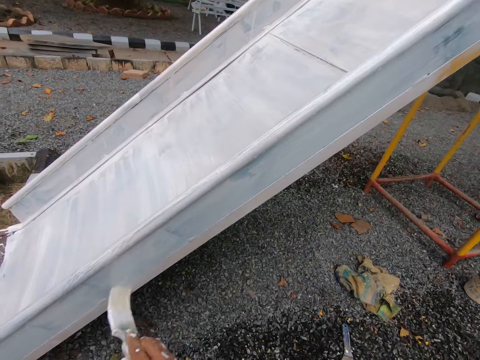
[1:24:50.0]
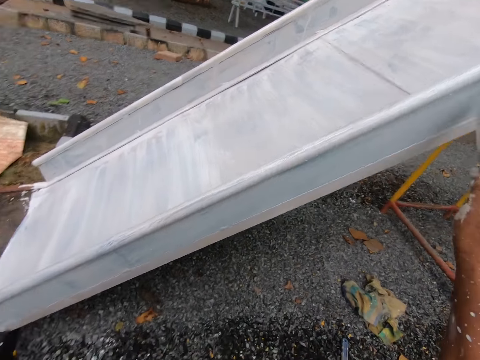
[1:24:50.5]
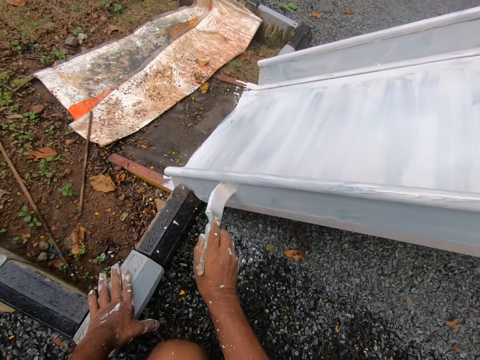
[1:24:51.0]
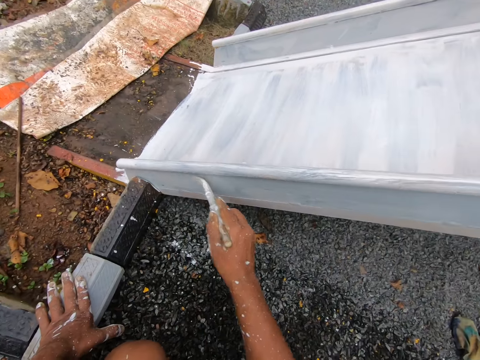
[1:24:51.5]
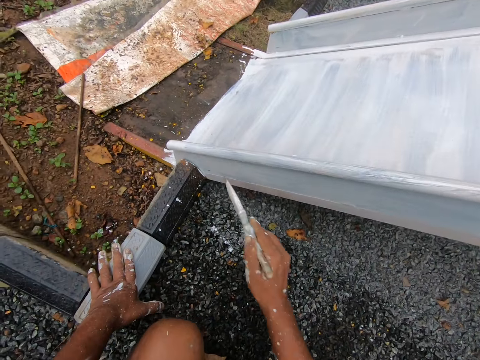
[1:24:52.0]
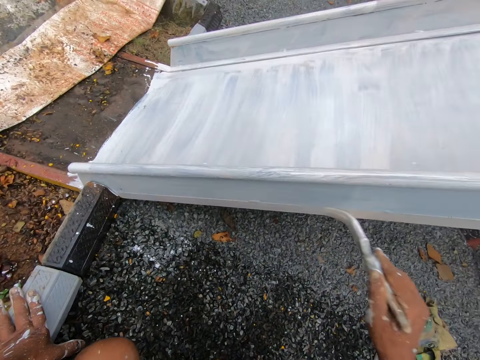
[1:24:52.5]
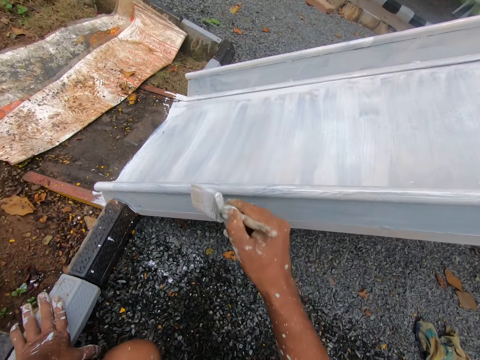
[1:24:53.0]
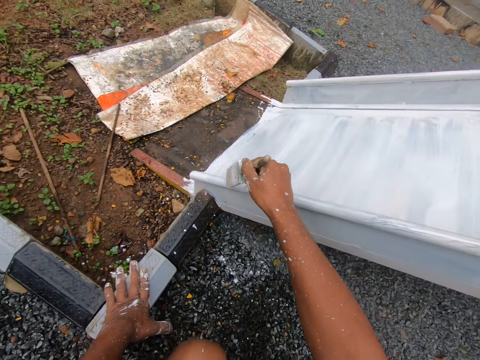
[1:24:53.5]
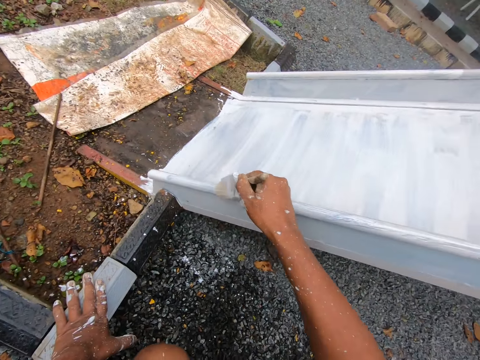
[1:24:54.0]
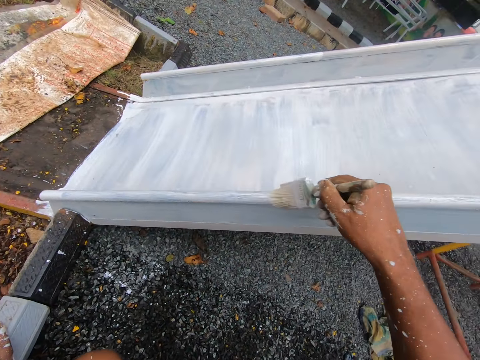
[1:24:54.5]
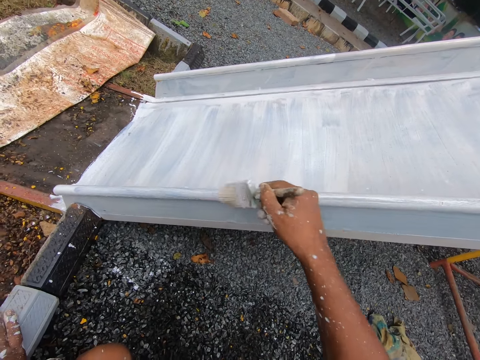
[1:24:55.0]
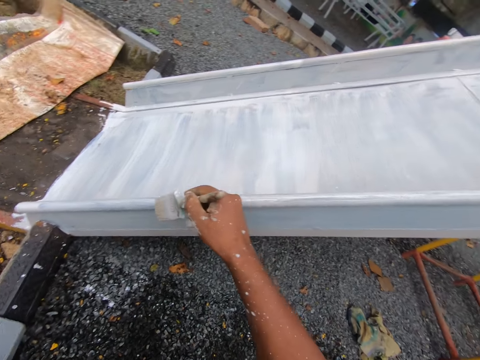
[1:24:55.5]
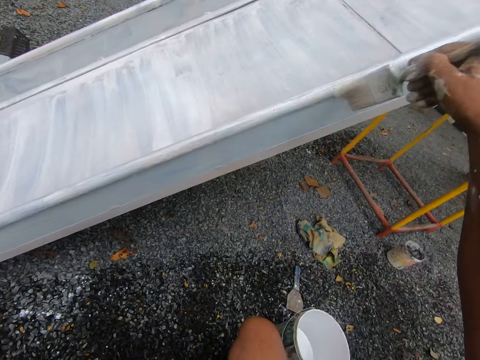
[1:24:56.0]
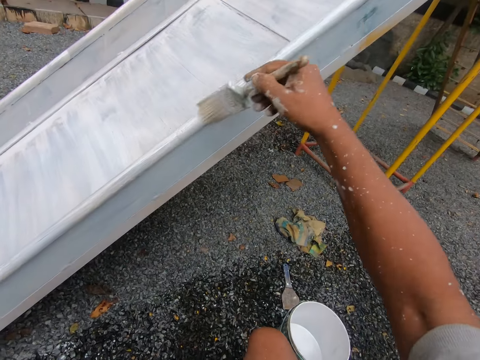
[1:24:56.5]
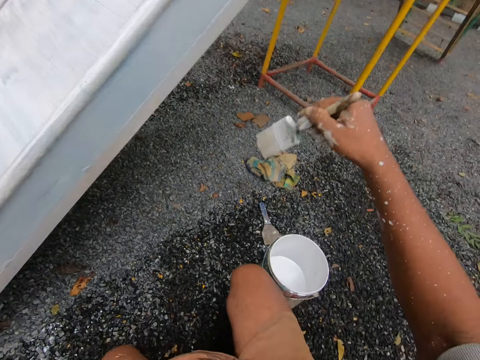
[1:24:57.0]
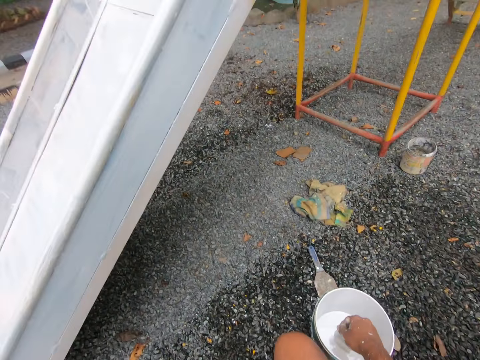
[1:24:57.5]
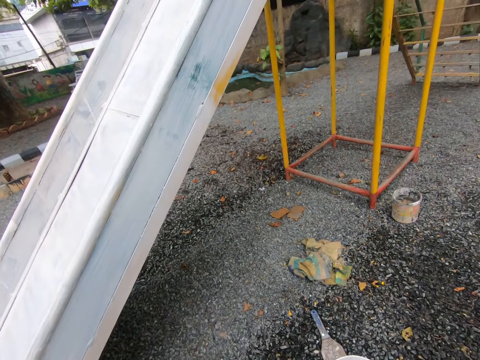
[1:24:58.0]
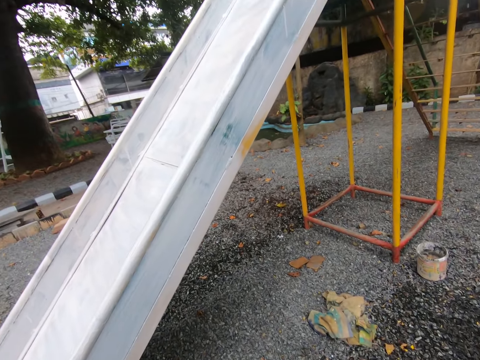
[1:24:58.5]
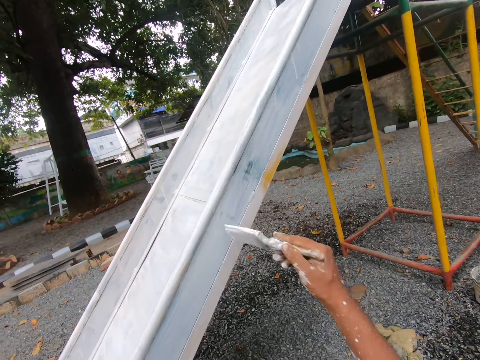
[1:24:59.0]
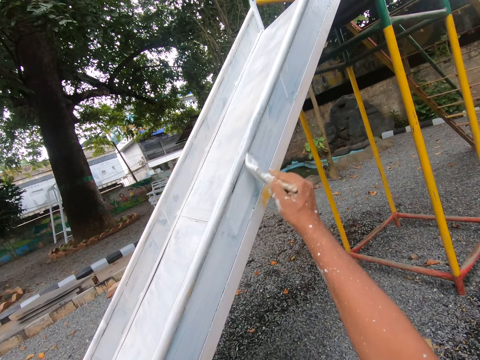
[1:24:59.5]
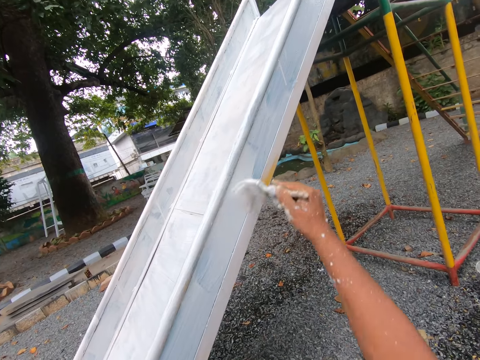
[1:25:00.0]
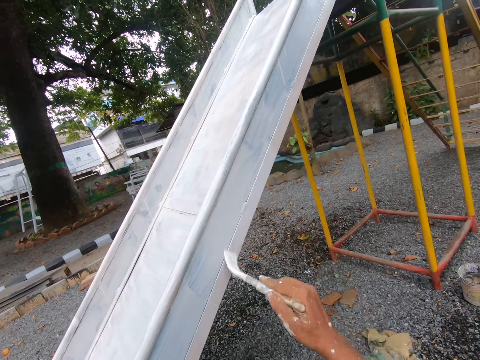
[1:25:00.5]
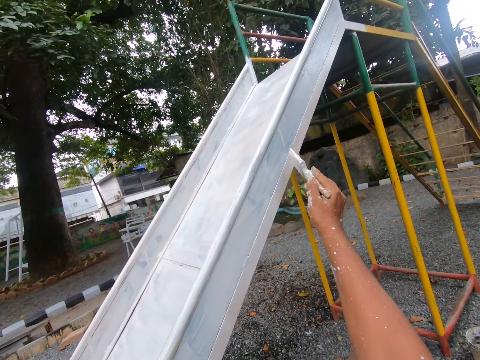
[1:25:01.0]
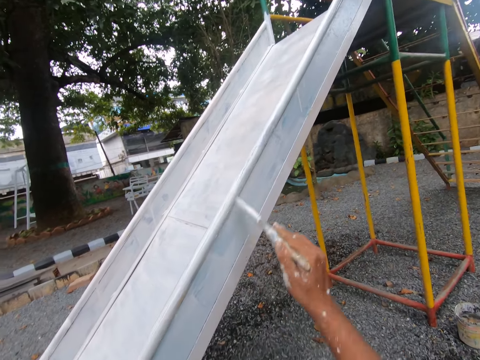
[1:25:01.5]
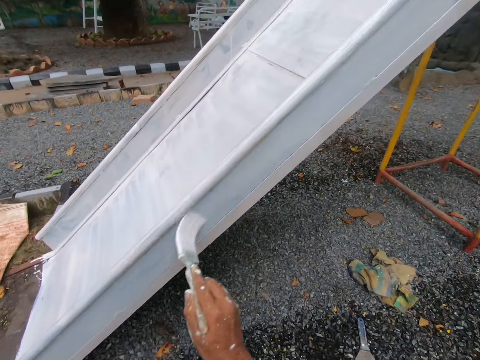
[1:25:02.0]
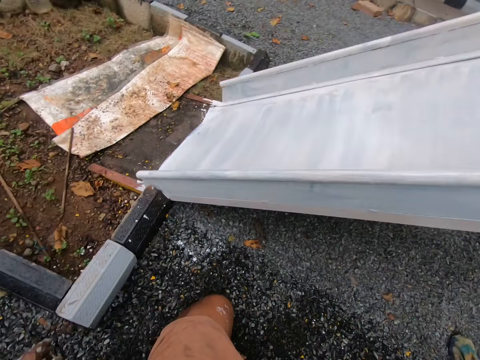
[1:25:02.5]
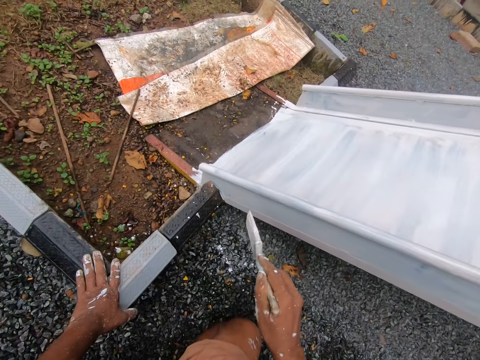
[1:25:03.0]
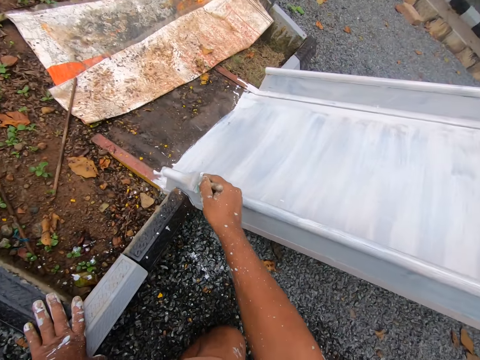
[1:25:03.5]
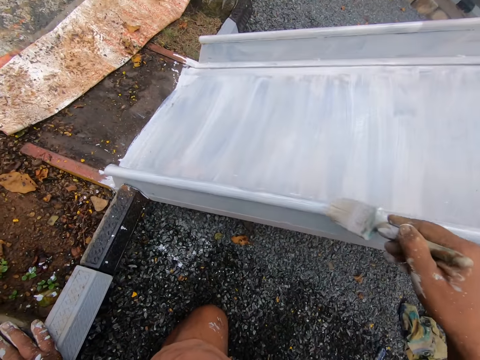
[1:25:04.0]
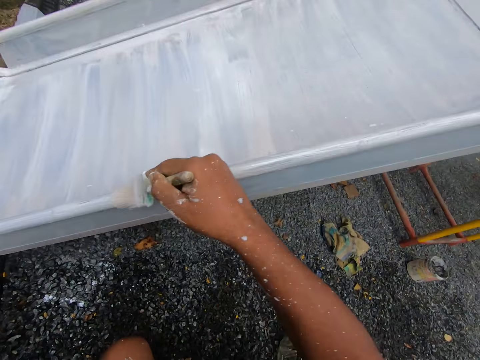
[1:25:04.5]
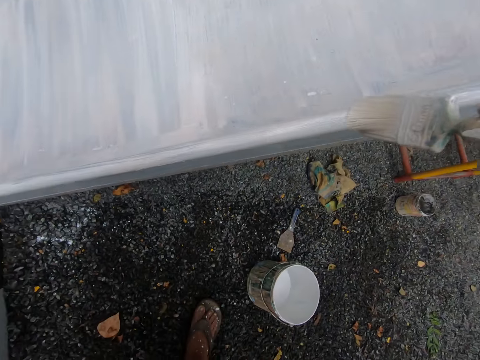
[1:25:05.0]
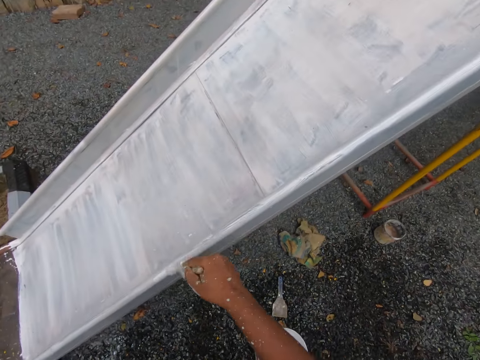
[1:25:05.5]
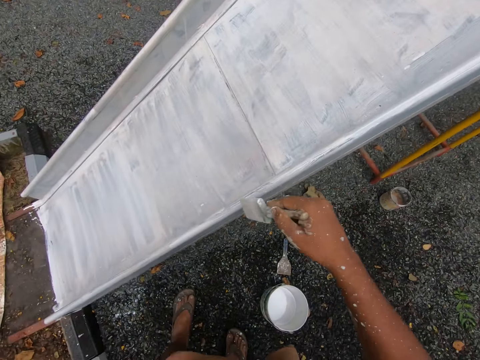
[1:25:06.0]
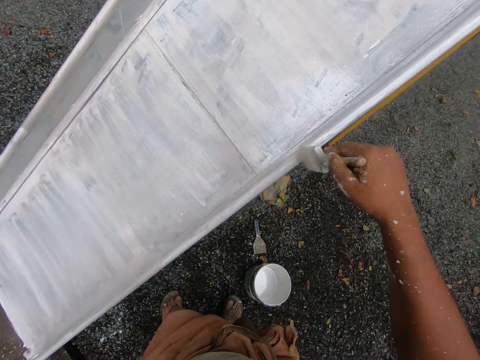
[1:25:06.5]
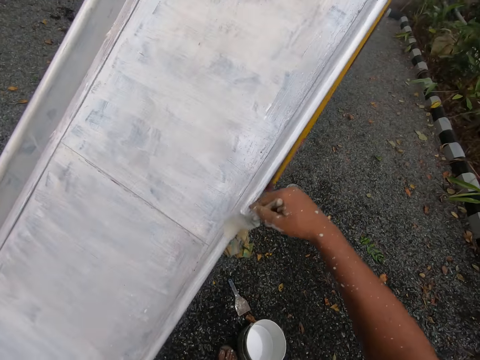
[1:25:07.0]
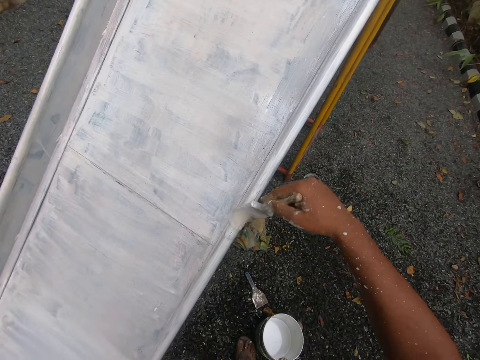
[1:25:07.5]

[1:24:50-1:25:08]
The camera wearer dips the paintbrush into the bucket of paint with his right hand. He paints the rail of the playground slide with the paint brush in his right hand. He places his hand on the stone. He paints the slide with the paint brush.

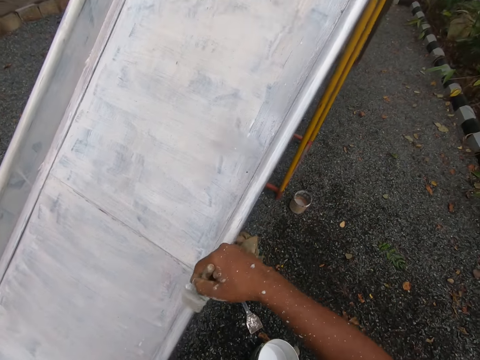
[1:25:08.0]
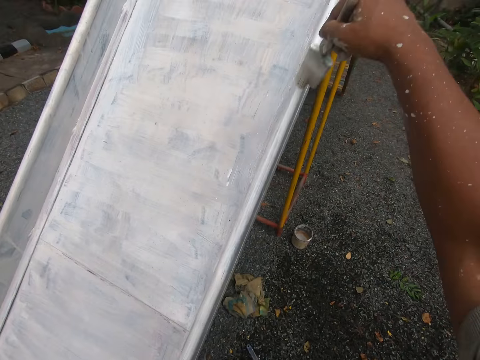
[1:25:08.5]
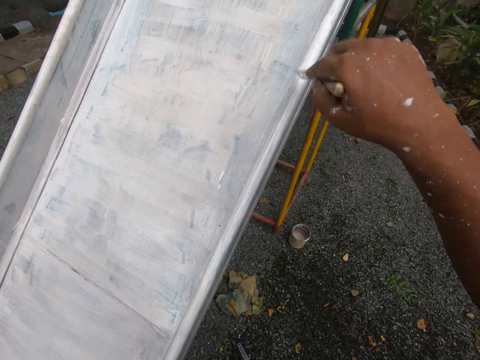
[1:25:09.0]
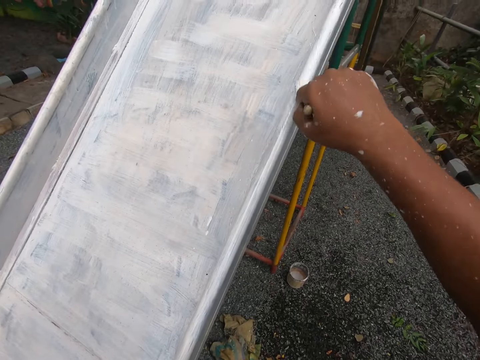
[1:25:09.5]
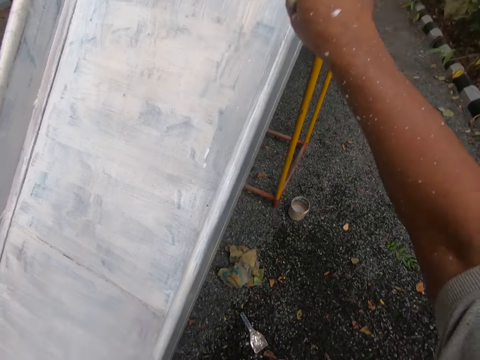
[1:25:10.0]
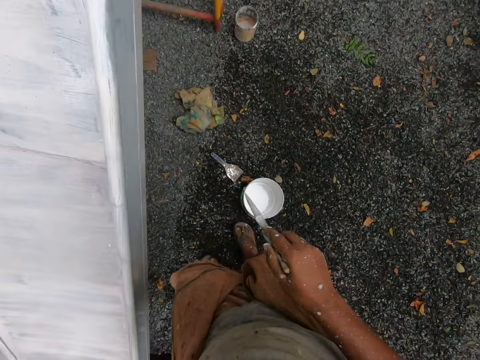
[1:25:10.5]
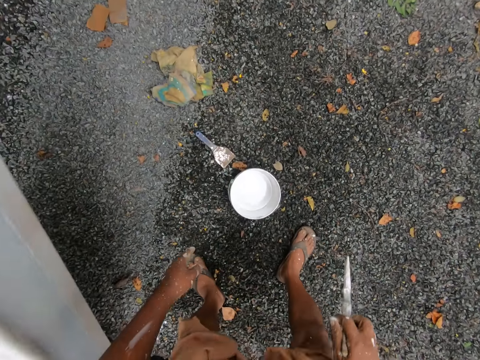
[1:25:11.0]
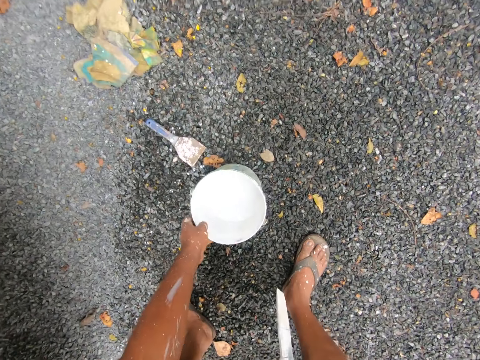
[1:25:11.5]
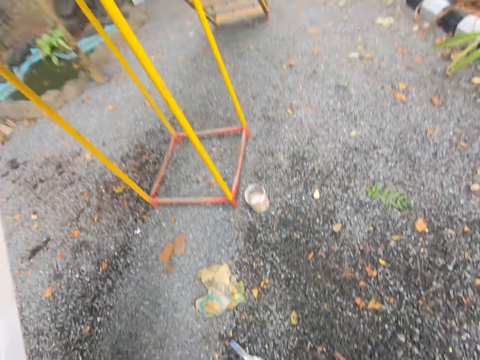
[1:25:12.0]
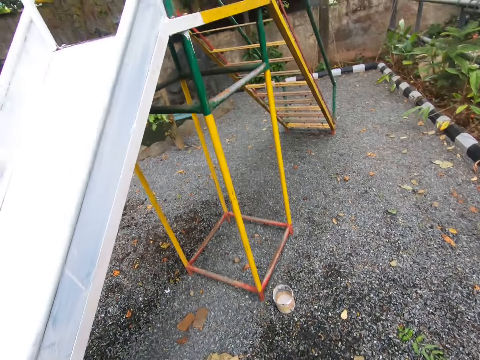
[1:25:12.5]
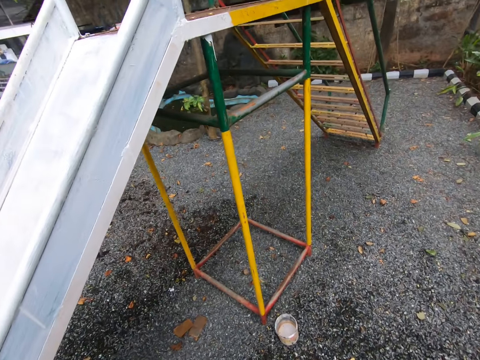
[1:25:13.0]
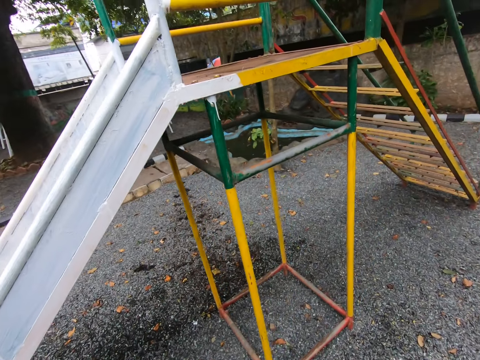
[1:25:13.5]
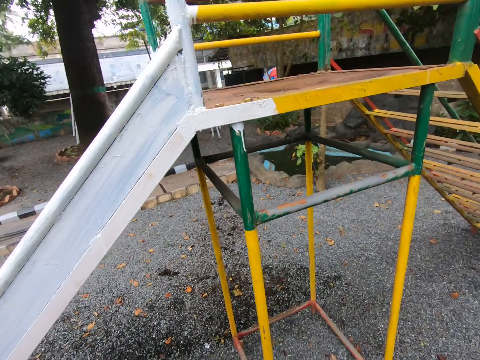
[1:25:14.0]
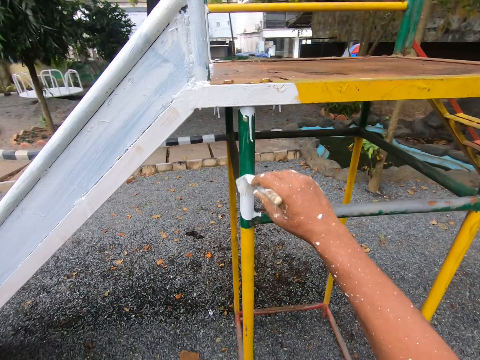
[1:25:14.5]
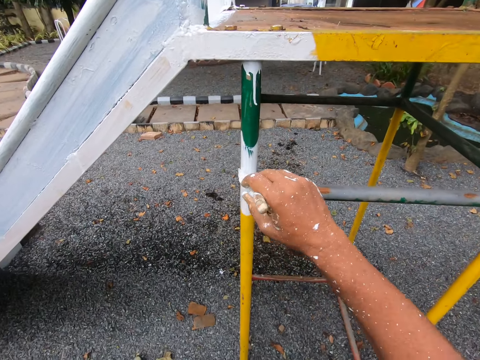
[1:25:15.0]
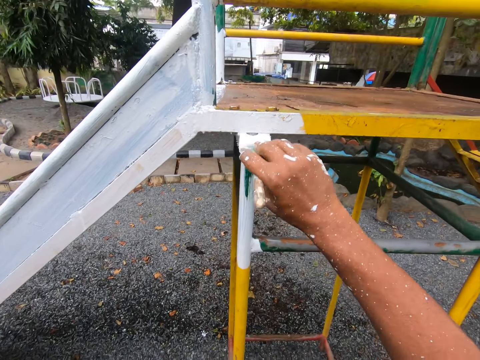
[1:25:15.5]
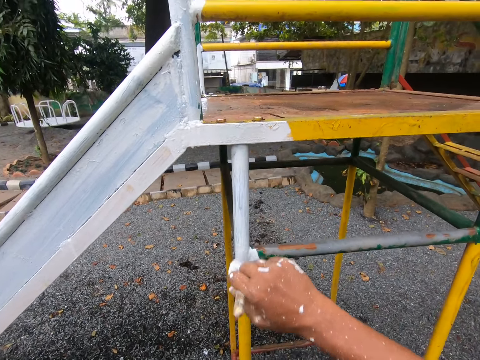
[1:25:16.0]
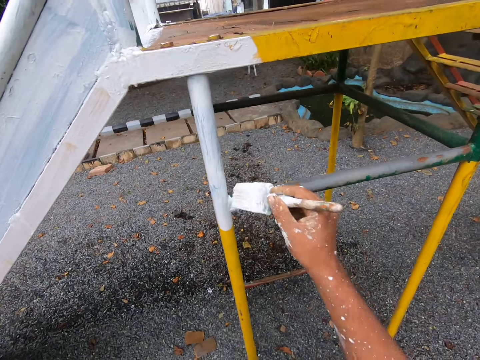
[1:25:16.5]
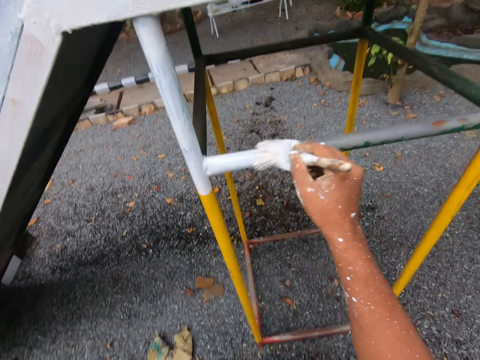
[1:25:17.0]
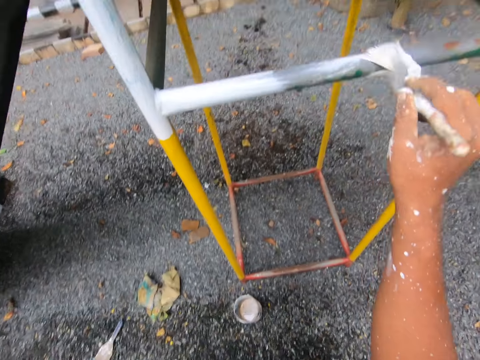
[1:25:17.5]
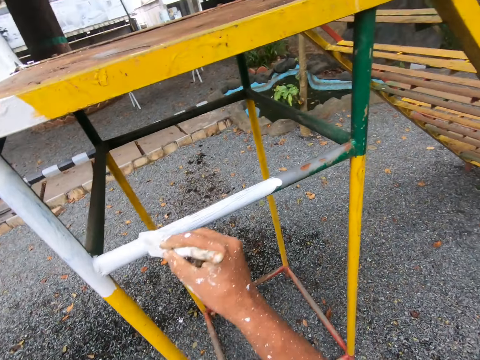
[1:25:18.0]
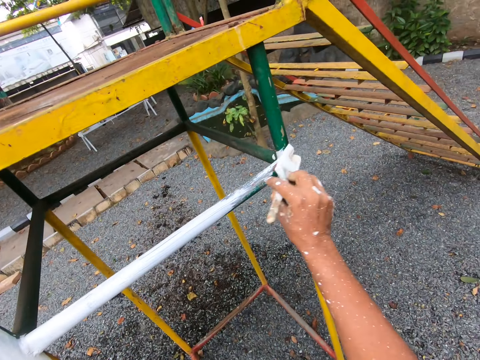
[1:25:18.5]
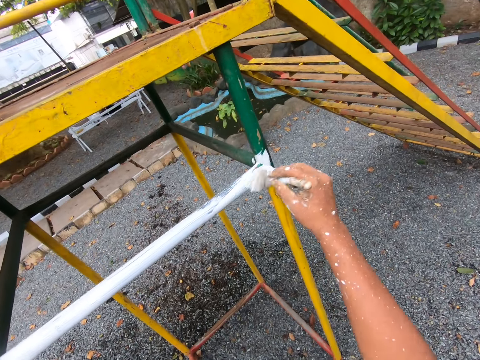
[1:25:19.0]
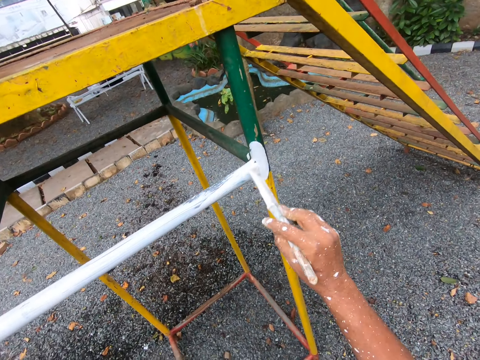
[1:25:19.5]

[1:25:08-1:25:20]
The camera wearer bends towards the bucket. He picks up the bucket of paint from the ground with his left hand. He stands up. He paints the swing with the paint brush.
